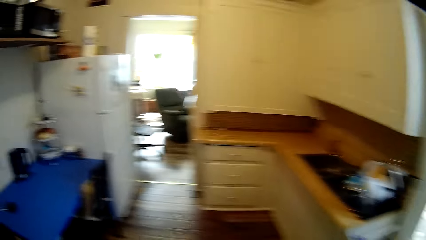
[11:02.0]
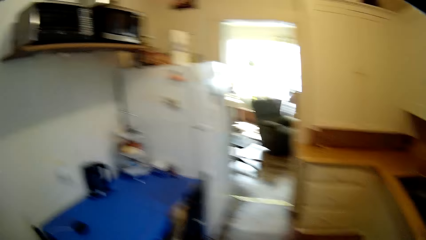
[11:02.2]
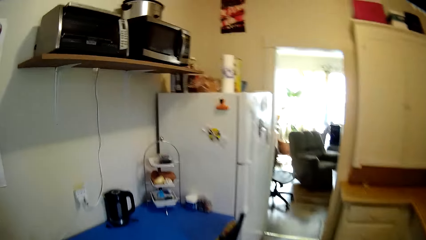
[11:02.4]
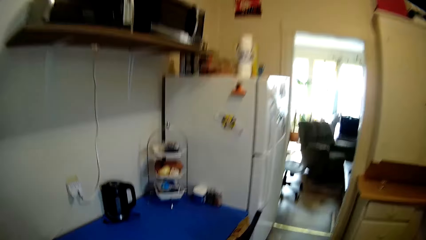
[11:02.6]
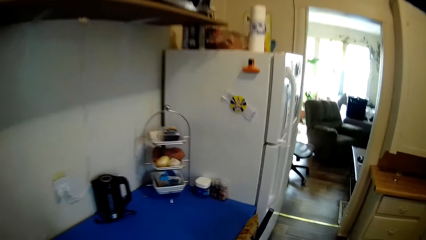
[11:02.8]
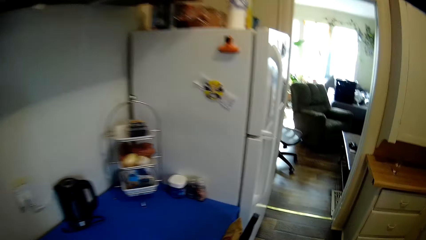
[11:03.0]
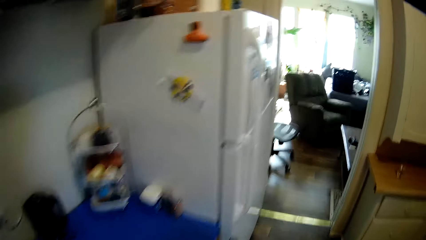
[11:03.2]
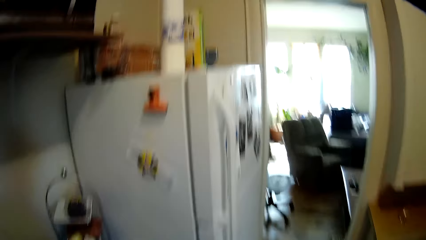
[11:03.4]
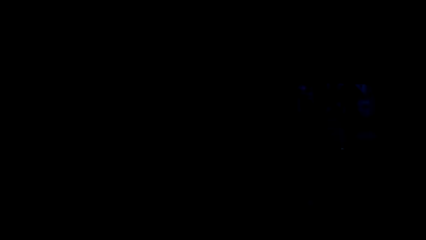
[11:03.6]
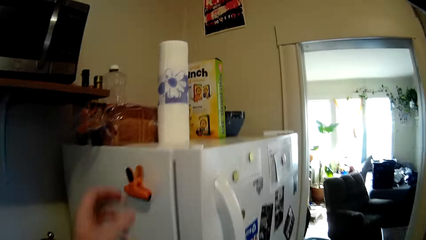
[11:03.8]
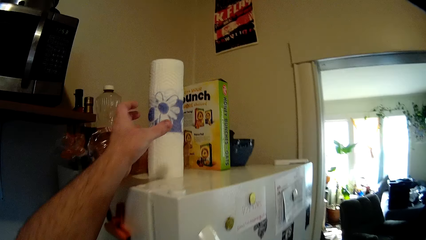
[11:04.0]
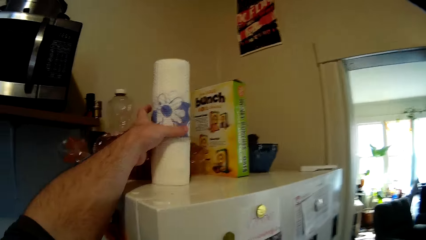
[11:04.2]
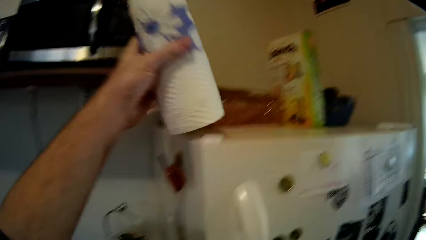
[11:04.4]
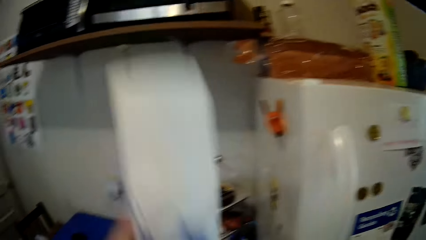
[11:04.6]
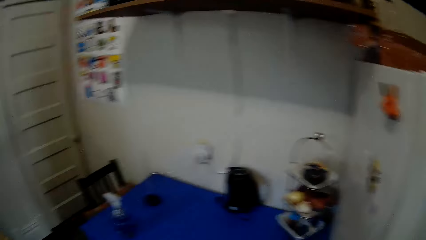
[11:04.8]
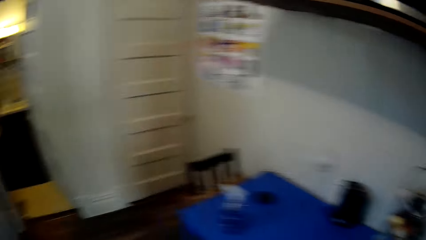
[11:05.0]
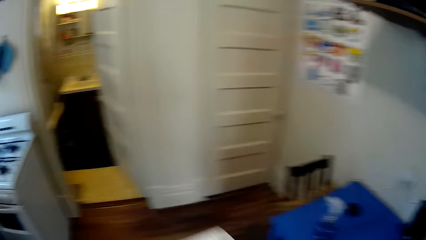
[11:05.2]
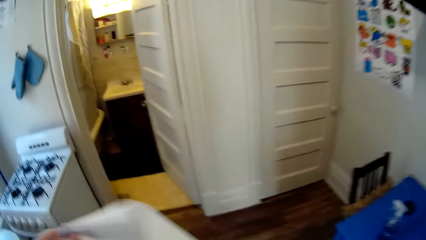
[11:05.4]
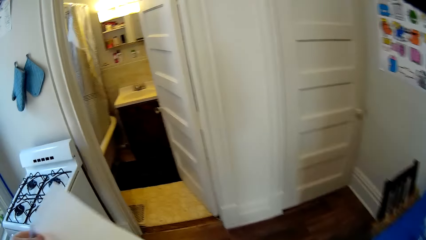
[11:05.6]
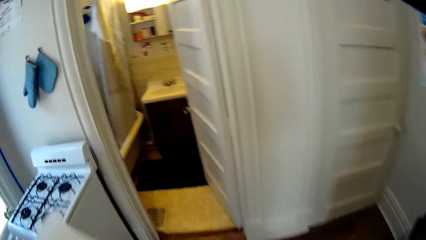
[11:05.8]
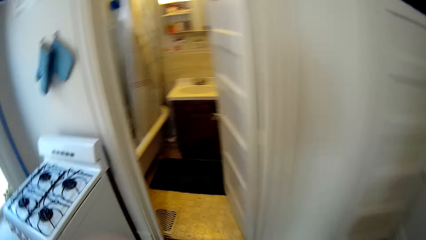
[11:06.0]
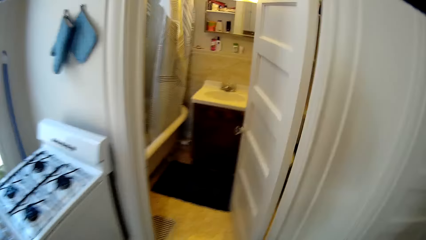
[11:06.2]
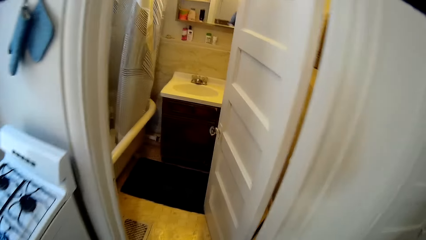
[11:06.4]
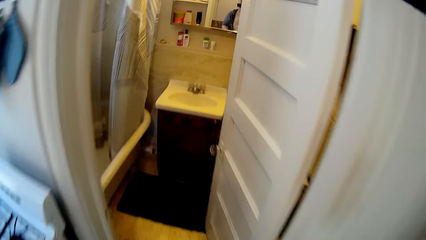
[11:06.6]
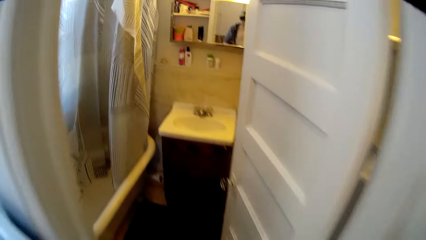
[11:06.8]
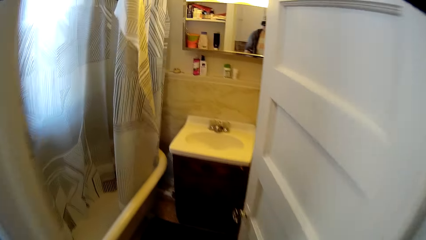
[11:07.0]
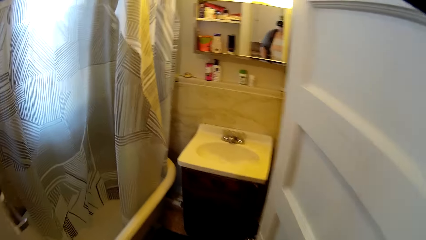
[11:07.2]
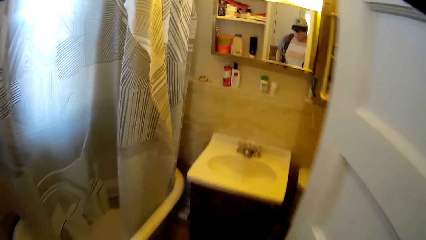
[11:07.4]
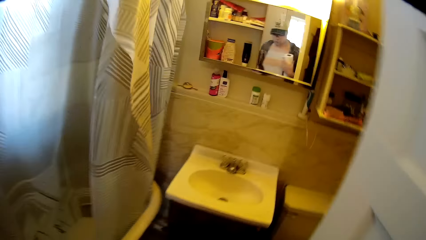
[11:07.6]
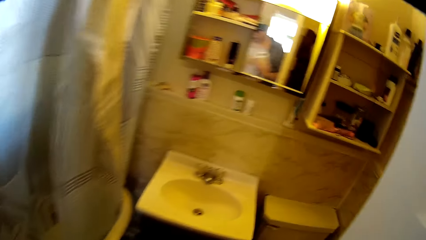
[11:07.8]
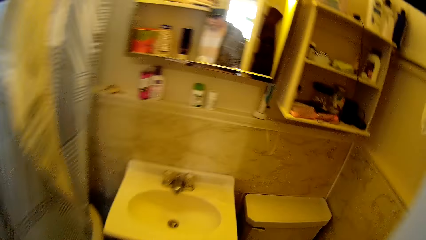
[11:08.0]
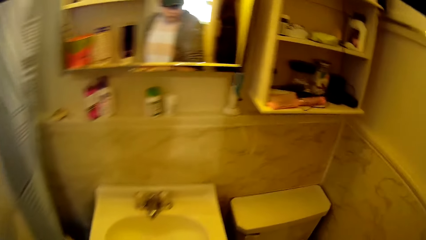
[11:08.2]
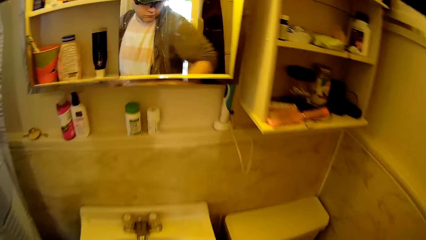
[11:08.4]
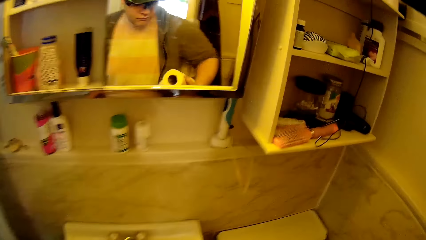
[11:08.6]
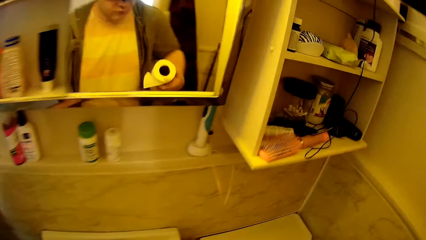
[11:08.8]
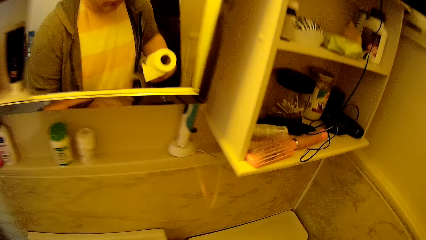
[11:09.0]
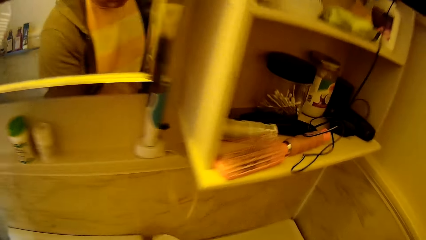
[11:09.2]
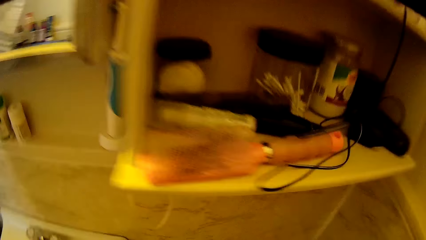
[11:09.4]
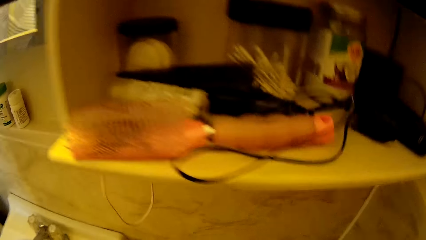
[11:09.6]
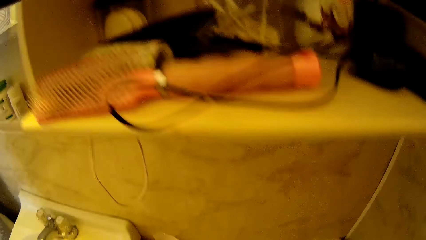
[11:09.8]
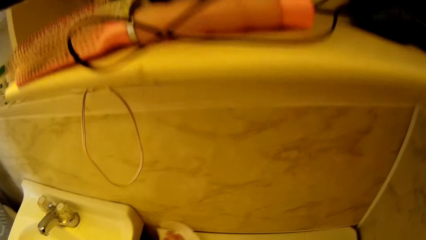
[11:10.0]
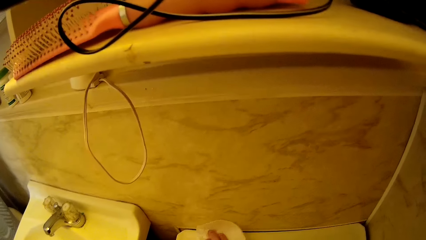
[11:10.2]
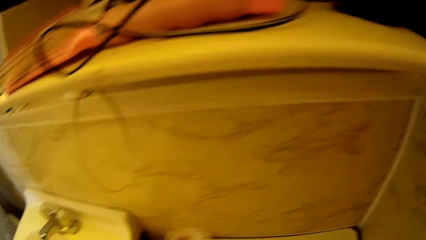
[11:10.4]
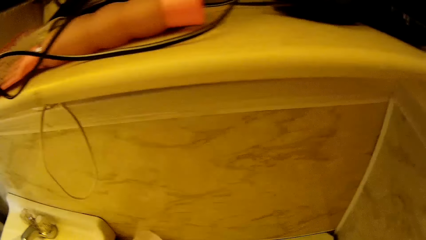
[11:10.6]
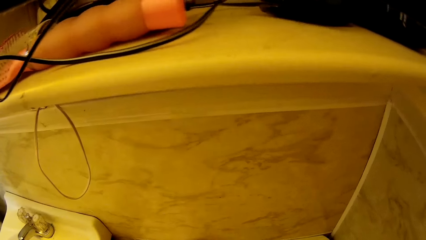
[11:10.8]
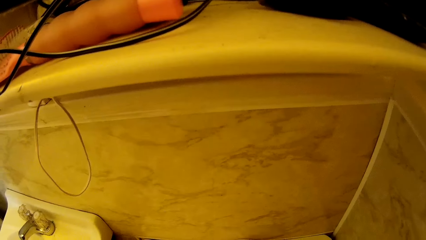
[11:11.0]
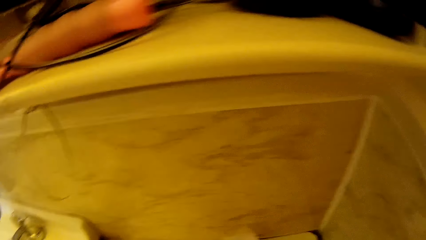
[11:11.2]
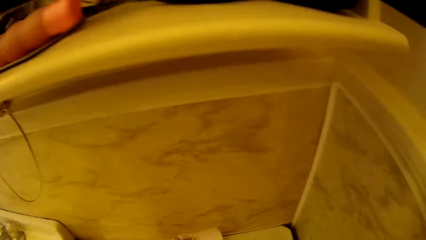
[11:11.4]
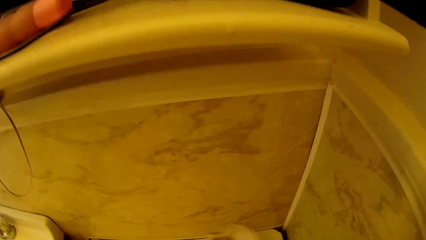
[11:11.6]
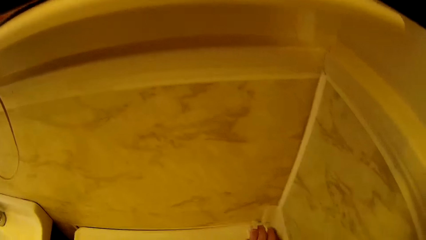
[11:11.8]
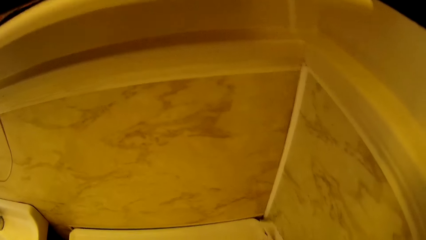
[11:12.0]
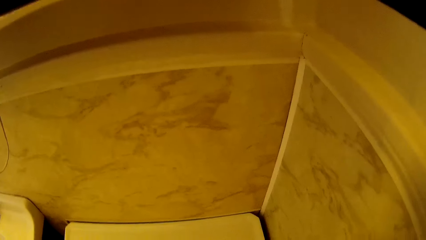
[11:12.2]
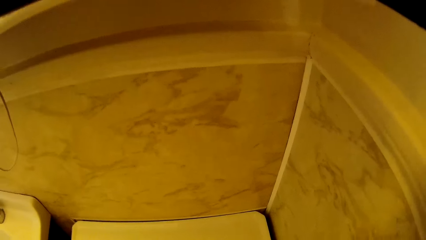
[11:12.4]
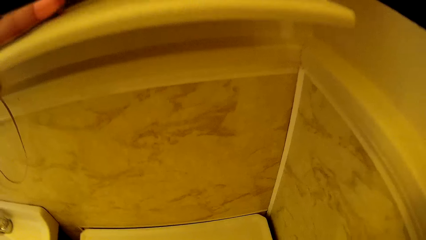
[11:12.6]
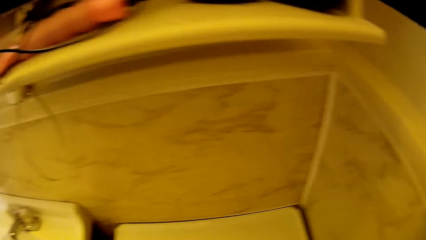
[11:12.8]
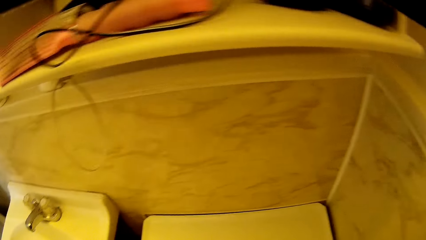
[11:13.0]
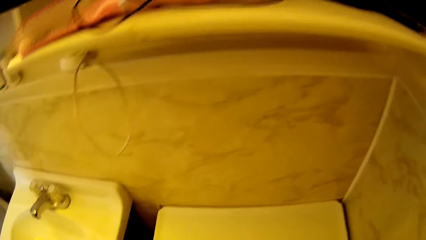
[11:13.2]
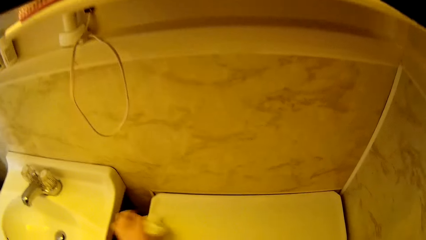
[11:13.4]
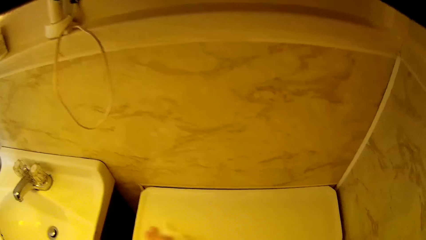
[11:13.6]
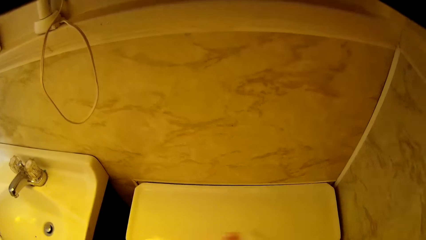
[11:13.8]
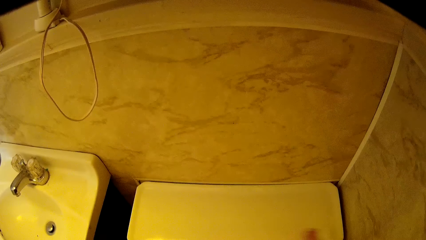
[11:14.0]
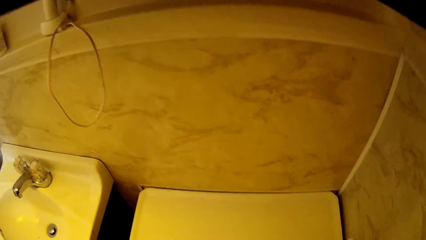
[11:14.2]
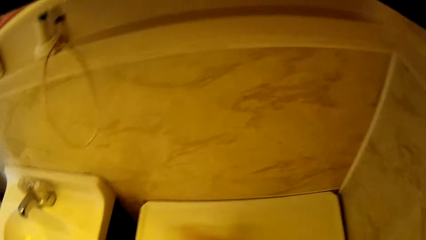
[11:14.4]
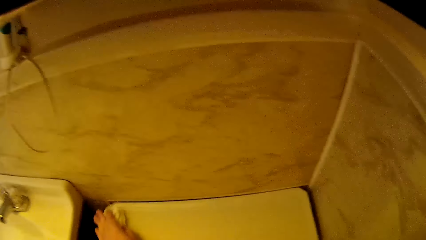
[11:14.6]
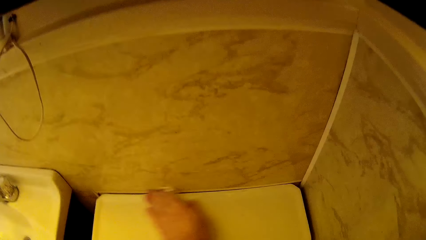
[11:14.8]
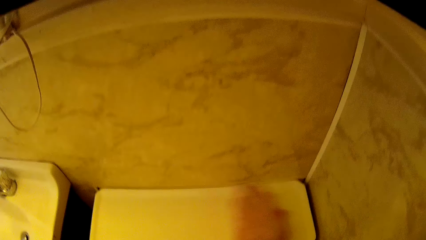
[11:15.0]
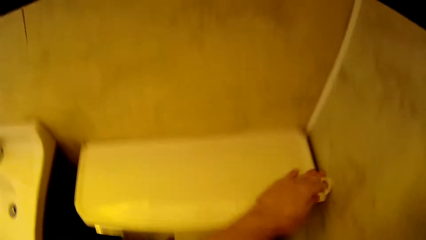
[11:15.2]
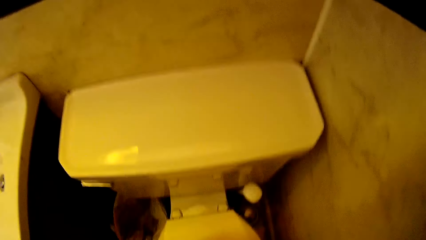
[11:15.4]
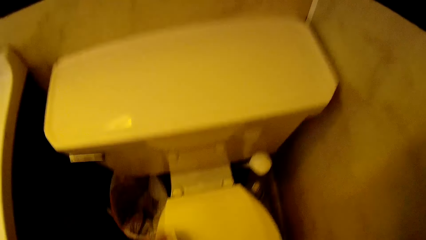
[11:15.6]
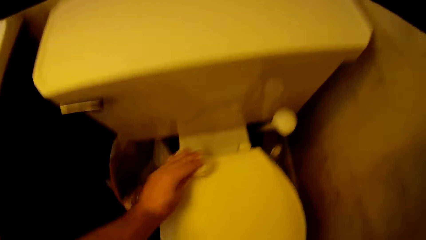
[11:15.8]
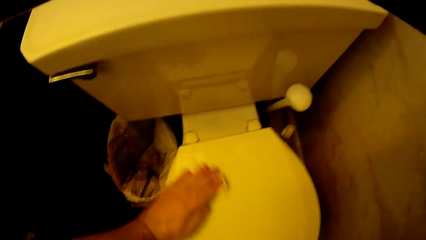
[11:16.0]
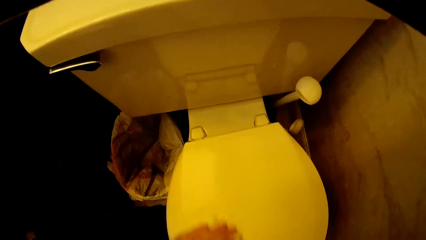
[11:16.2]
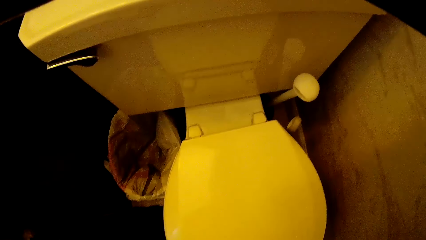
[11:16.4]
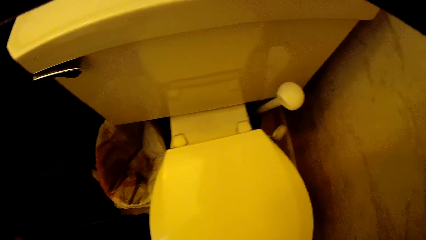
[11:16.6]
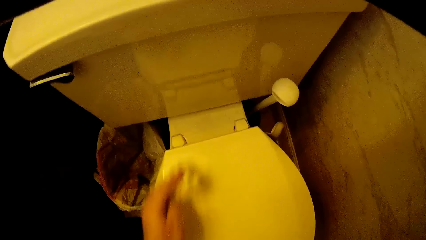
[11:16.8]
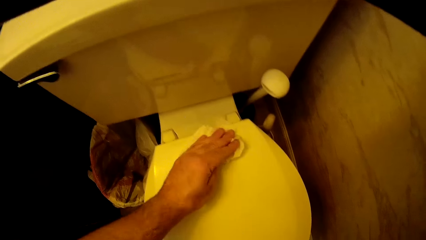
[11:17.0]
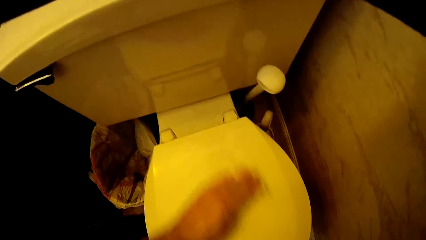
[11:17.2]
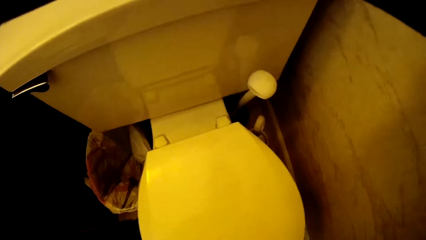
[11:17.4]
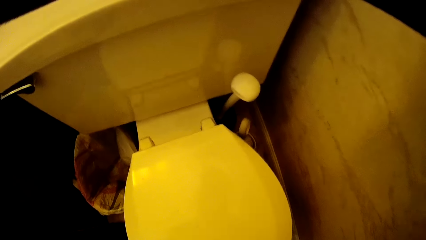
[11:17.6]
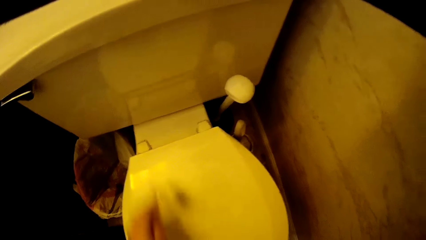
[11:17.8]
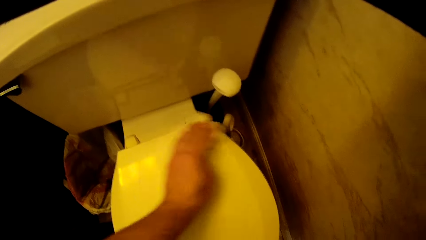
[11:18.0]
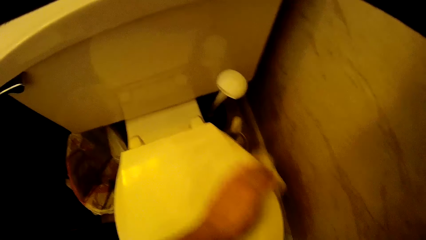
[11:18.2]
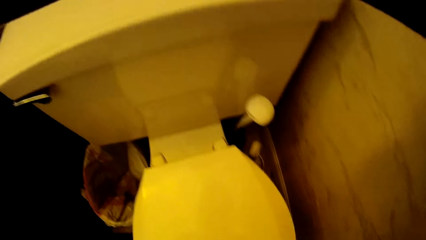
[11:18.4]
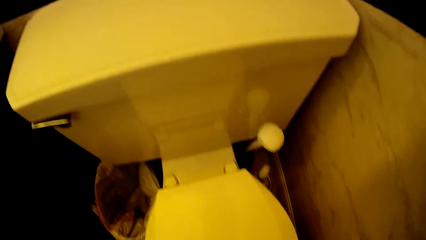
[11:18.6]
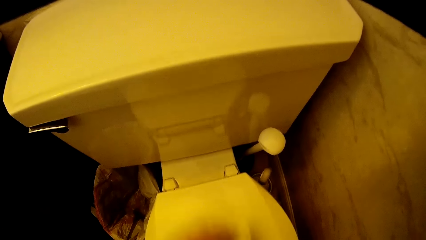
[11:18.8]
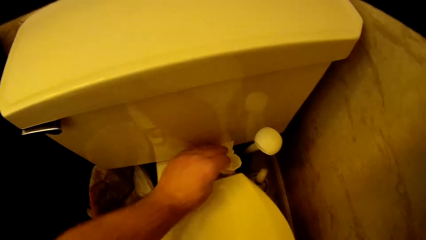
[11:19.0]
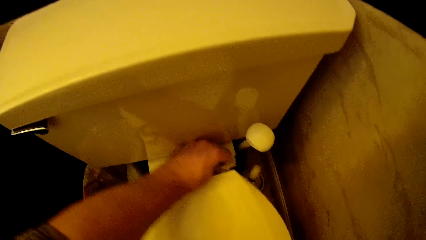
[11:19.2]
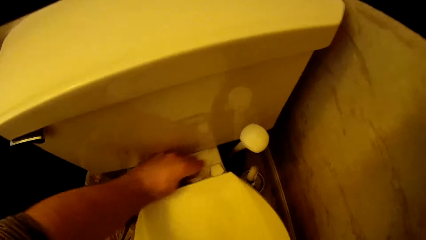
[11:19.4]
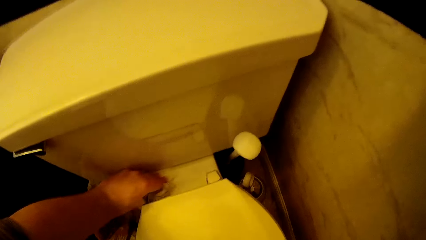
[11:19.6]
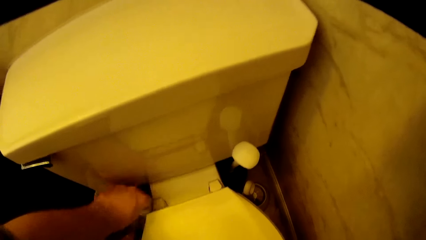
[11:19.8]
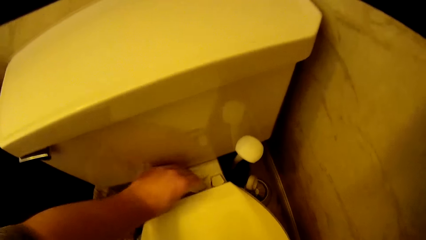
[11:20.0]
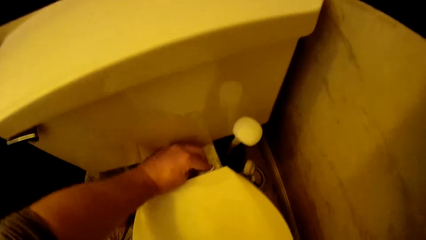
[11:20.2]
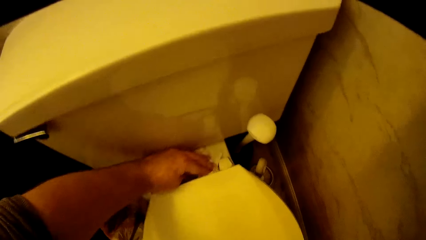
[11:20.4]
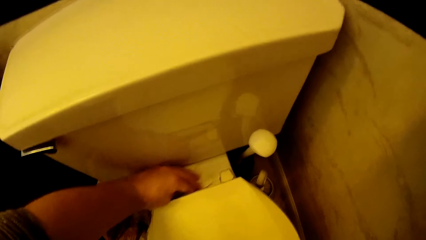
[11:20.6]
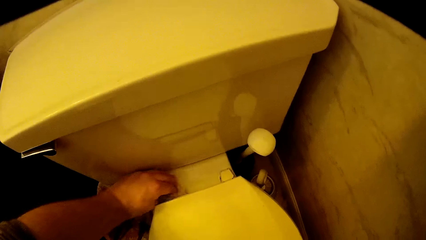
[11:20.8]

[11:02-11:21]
The camera wearer picks up the paper towel on the fridge. They wipe the toilet water tank with the paper towel. They wipe the toilet bowl. They wipe the toilet seat cover with the paper towel.
